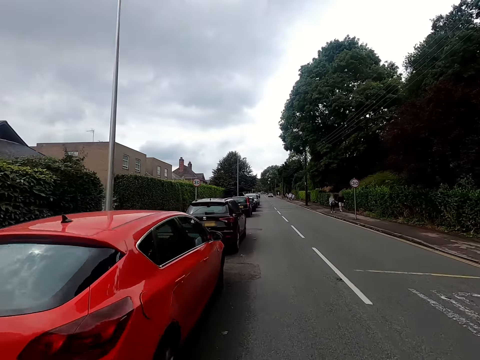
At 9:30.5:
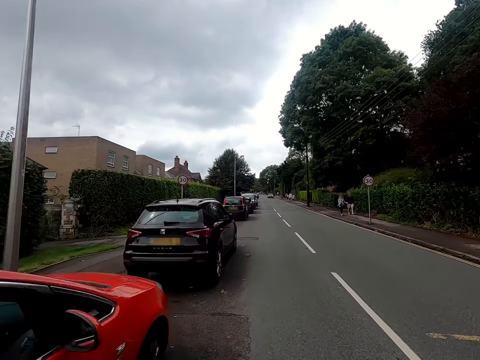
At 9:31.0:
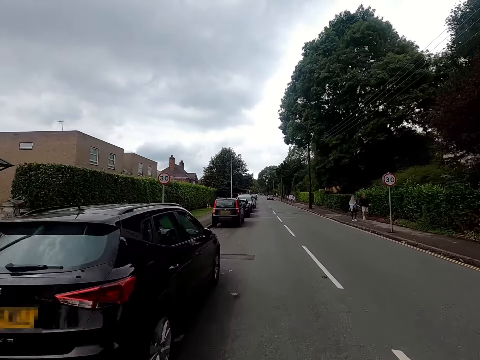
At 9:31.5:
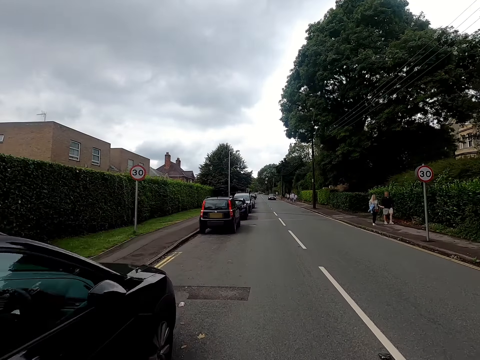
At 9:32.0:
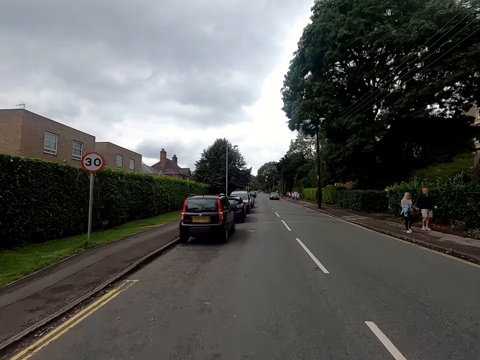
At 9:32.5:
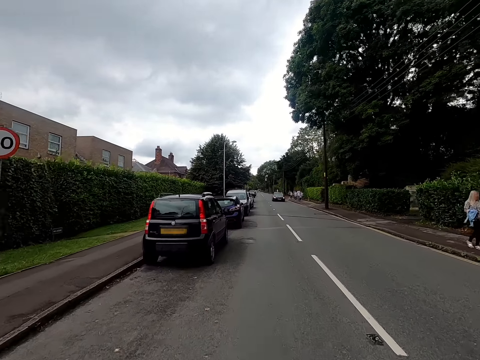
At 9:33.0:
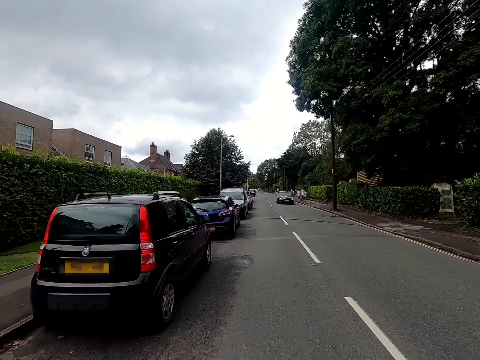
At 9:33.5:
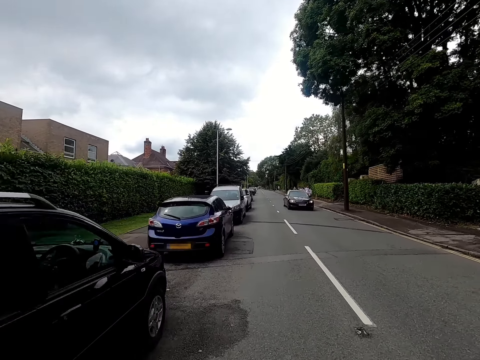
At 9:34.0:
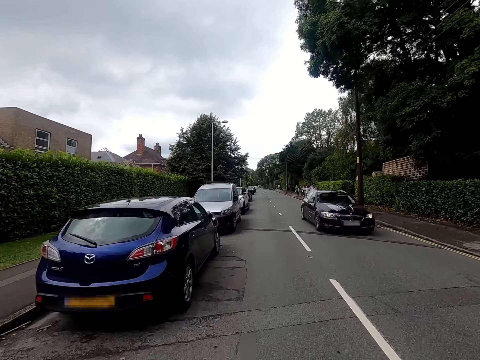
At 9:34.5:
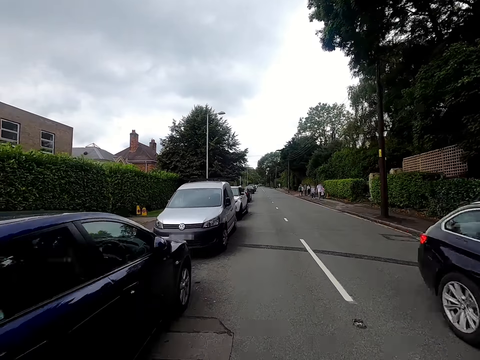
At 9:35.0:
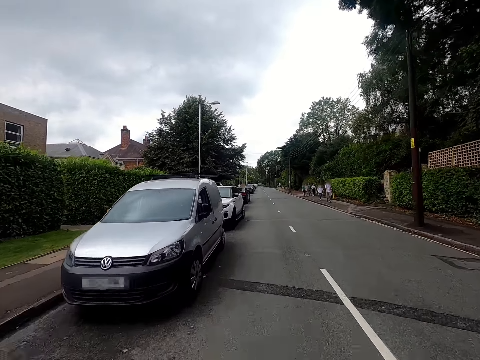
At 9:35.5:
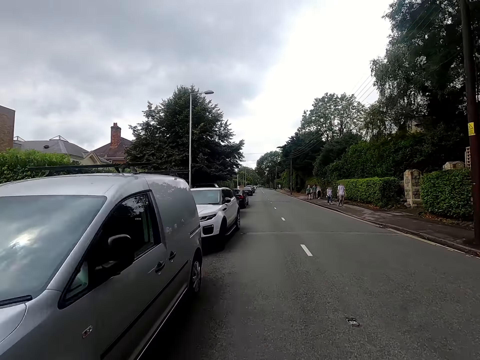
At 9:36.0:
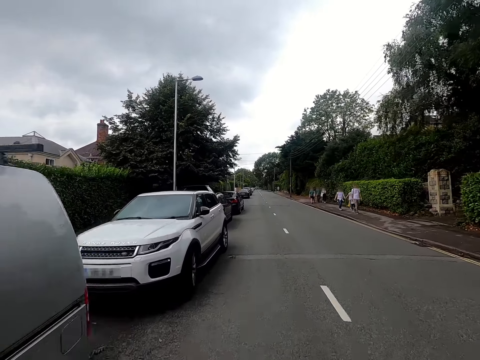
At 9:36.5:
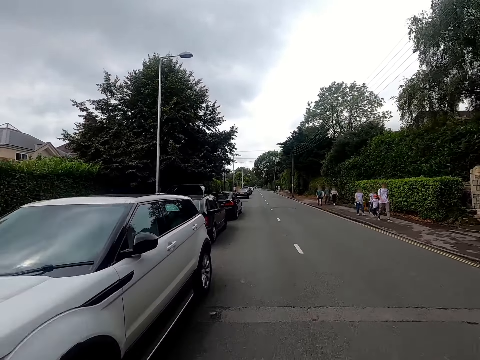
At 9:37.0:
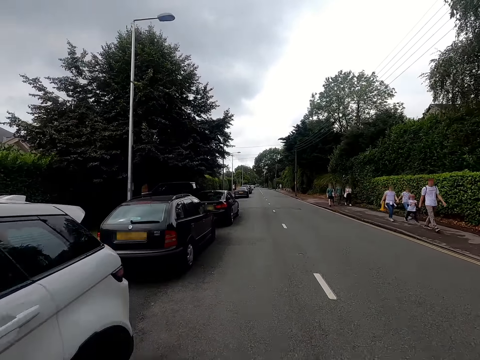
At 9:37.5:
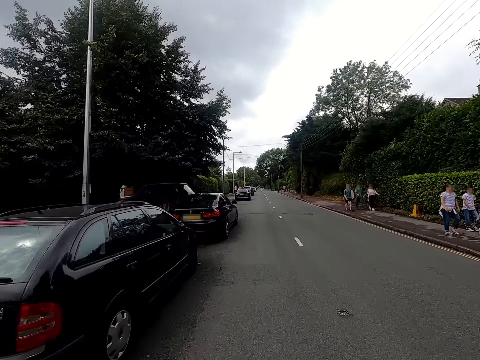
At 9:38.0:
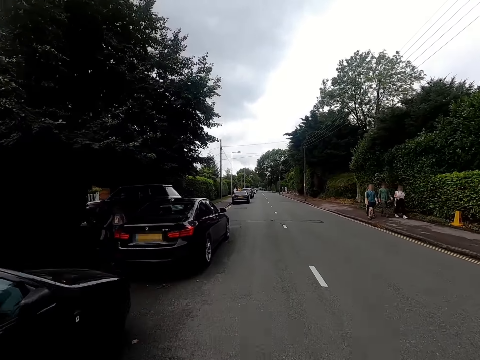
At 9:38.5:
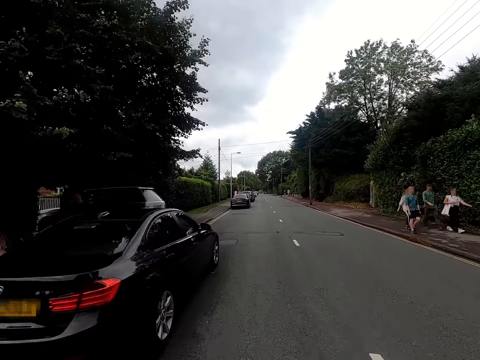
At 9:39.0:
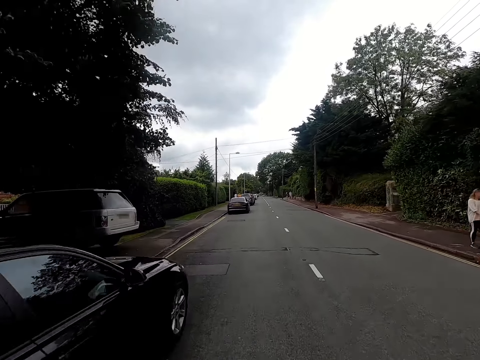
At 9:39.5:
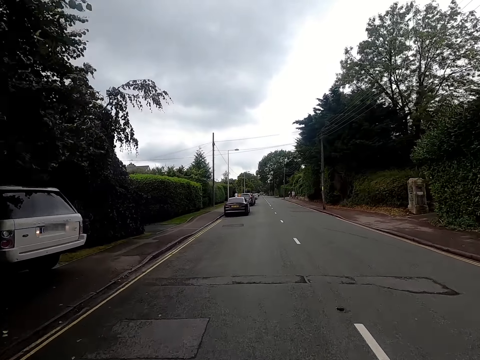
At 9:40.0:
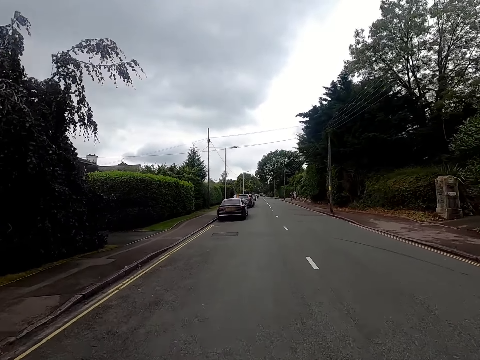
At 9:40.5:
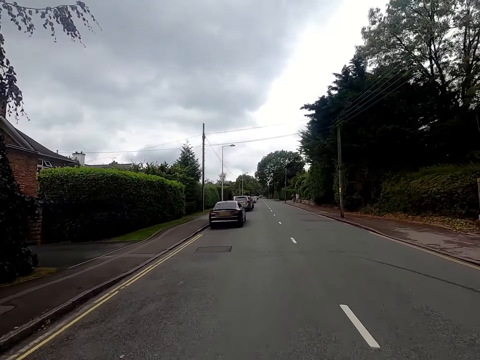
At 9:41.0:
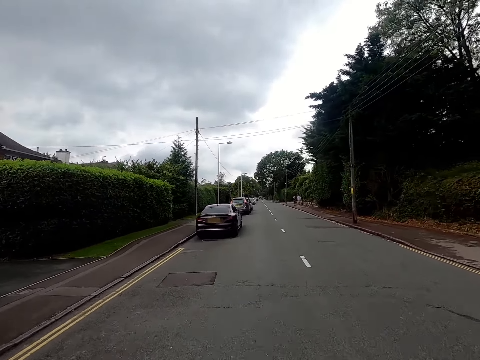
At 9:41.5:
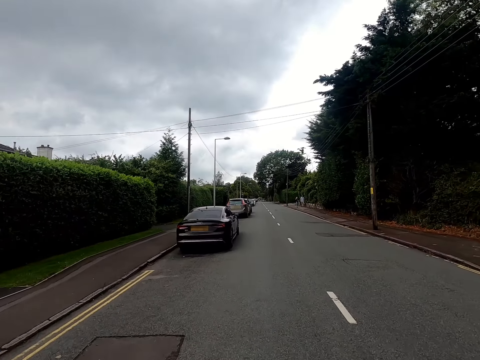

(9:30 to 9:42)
A man and a woman walk past the camera wearer. A black car drives past the camera wearer. The camera wearer rides the bicycle past a group of people.

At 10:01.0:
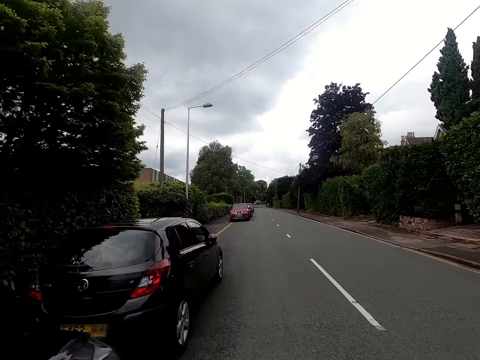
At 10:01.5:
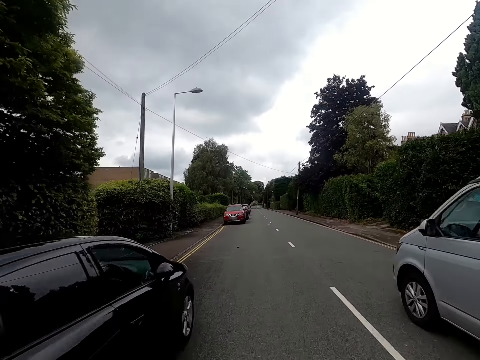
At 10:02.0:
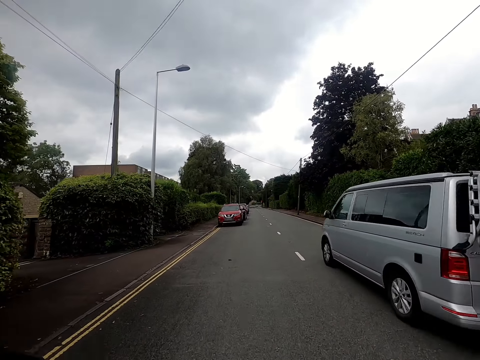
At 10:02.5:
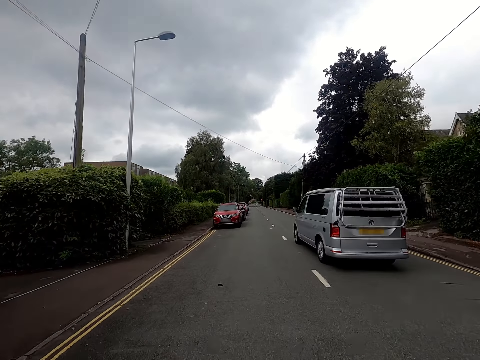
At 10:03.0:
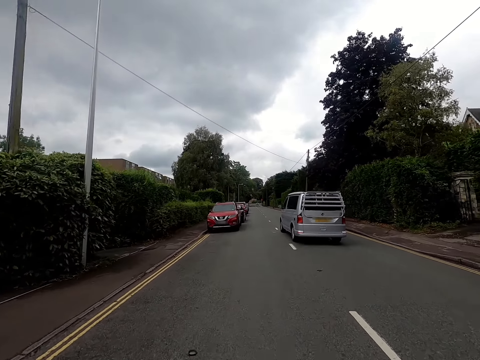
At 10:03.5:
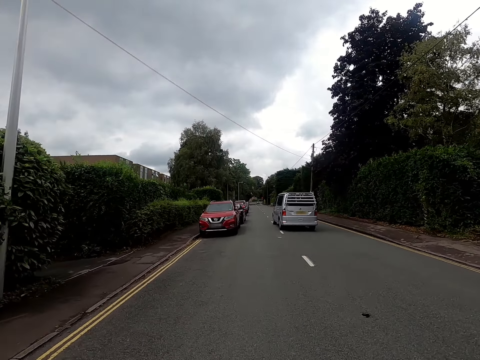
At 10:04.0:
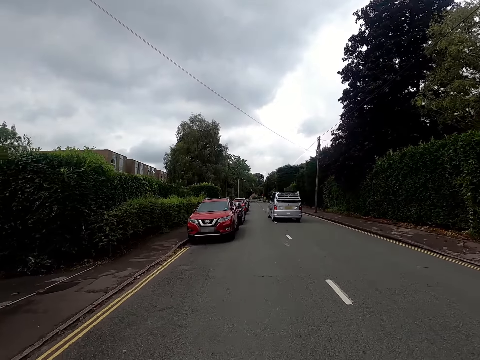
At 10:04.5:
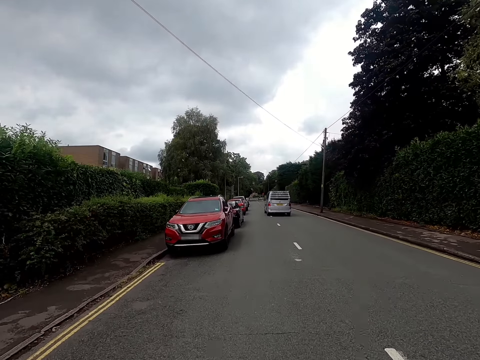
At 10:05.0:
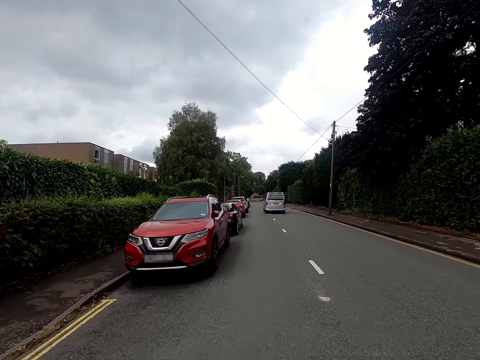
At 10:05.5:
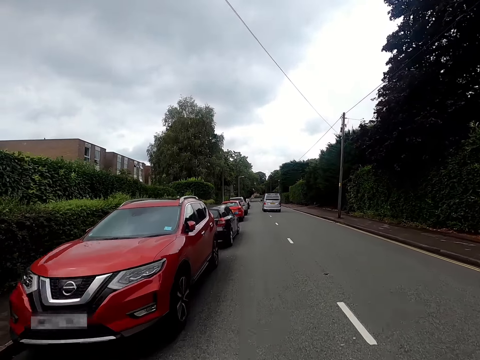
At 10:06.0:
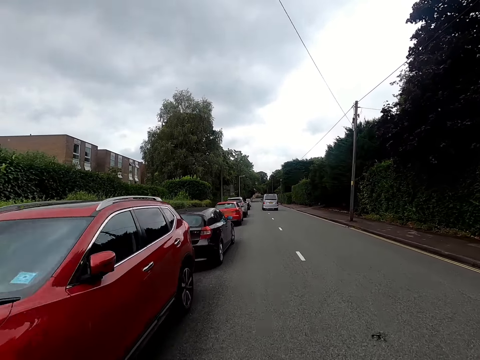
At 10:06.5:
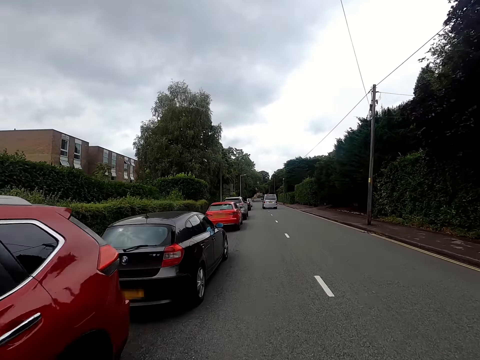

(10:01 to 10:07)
A van drives past the camera wearer.

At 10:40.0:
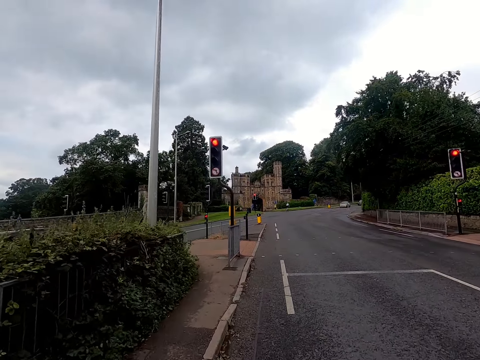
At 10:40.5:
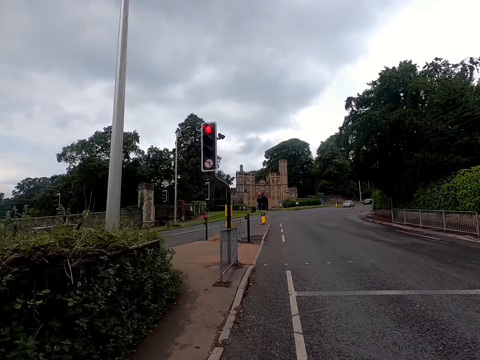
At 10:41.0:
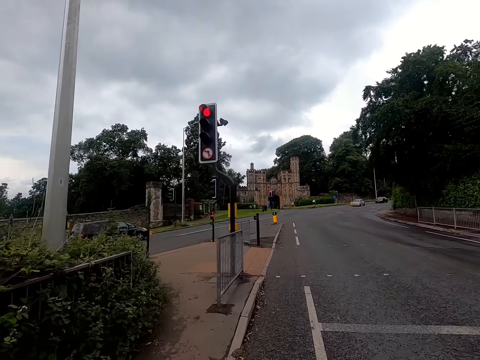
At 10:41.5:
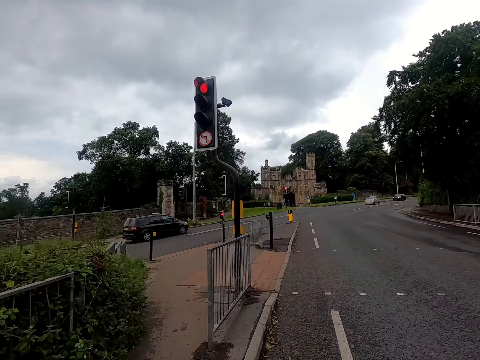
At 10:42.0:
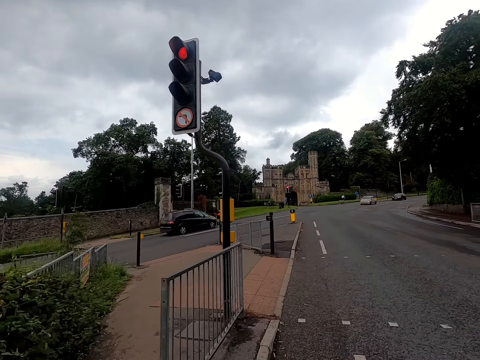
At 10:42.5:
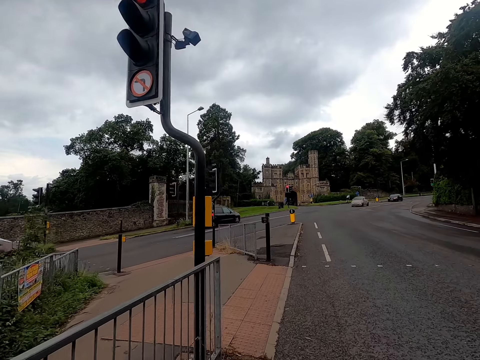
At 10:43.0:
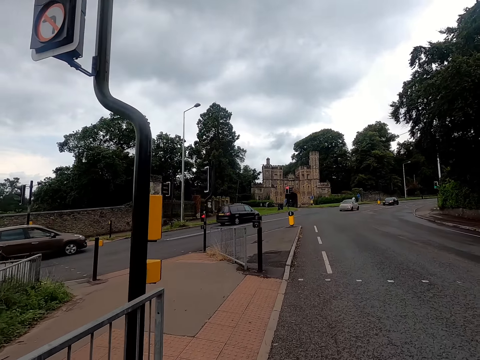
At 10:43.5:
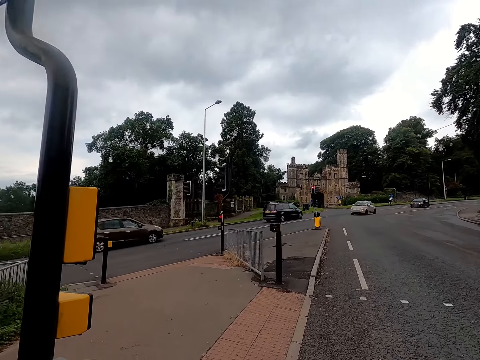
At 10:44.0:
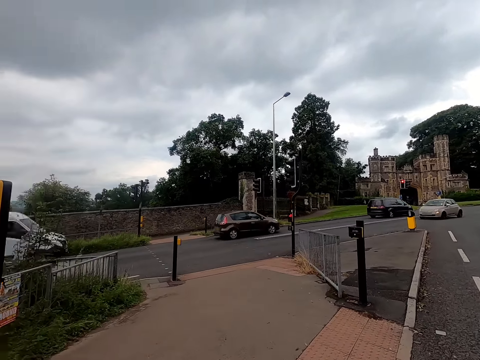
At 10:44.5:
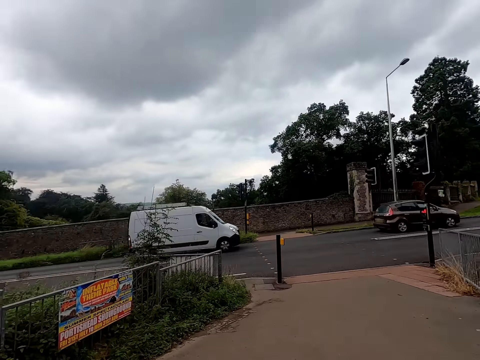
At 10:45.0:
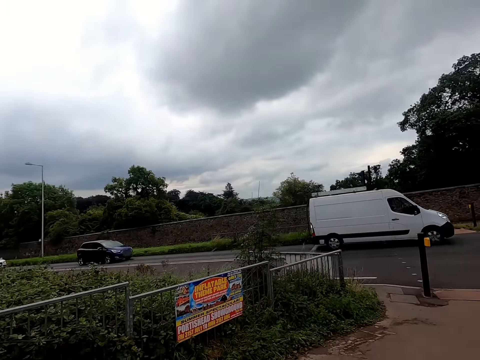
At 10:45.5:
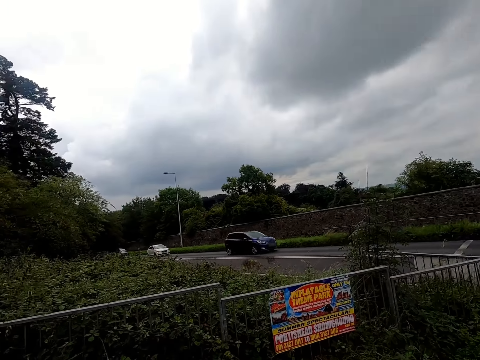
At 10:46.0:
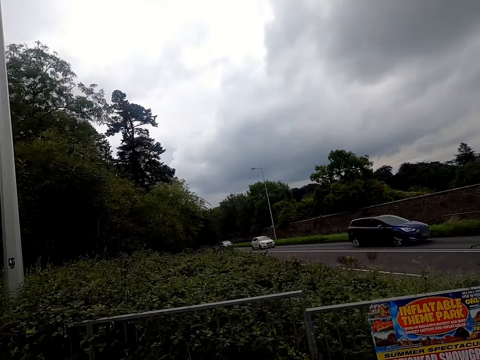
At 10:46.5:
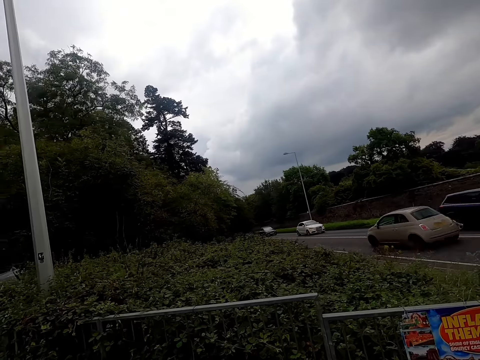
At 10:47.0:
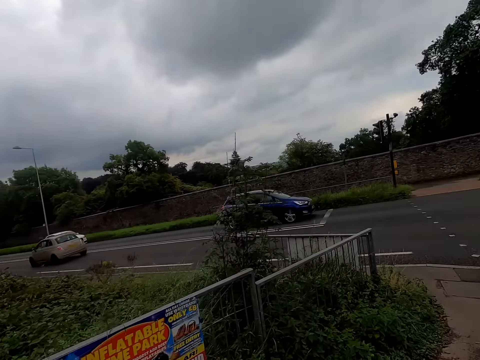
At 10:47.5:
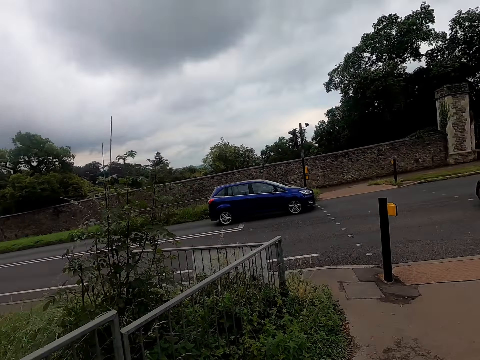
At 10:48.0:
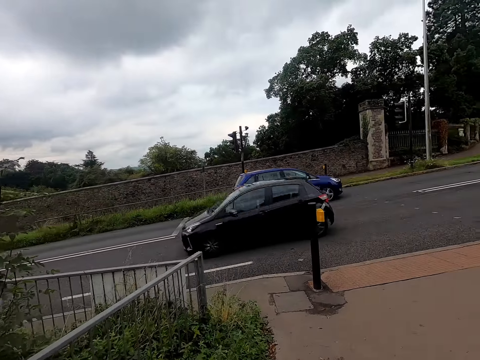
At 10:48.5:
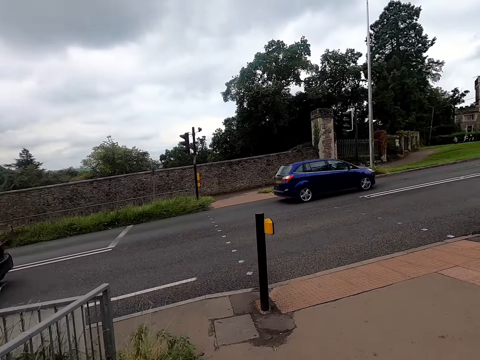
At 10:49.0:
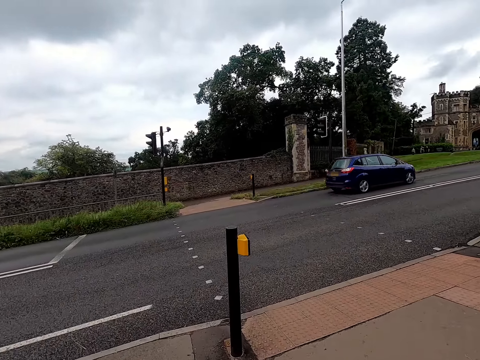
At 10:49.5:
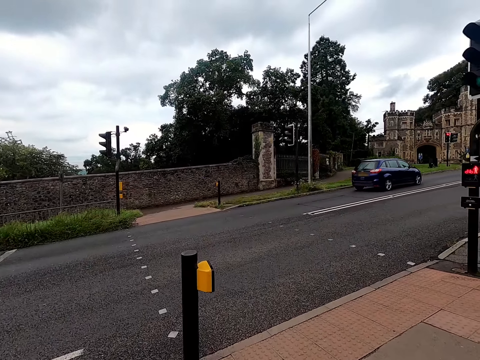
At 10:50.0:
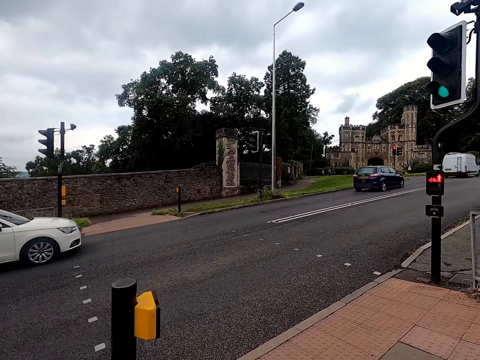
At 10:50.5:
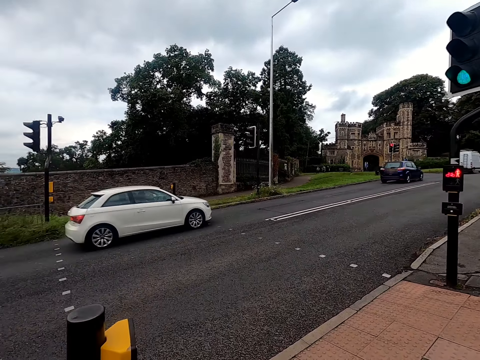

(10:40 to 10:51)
Several vehicles drive past the camera wearer. The camera wearer pedals the bicycle on the pavement. They look around. They pedal the bicycle on the pavement. They stop the bicycle at a traffic light.
